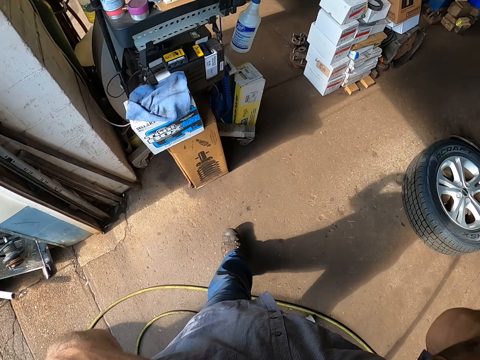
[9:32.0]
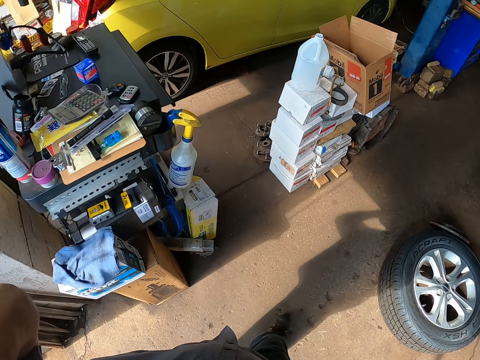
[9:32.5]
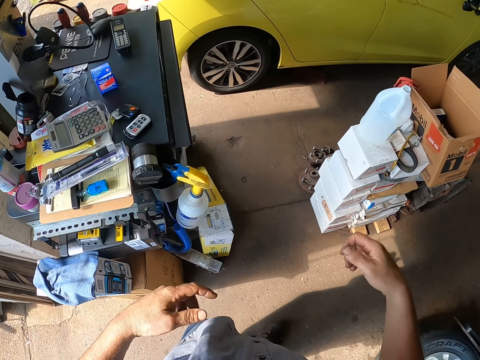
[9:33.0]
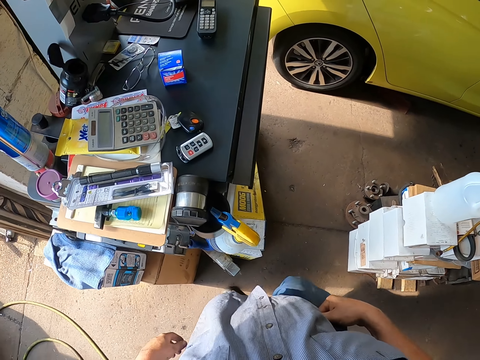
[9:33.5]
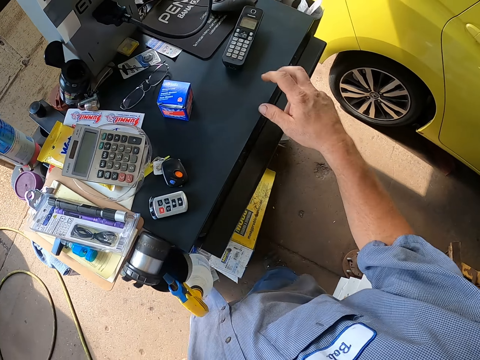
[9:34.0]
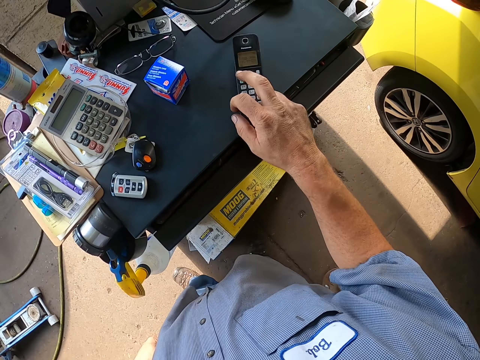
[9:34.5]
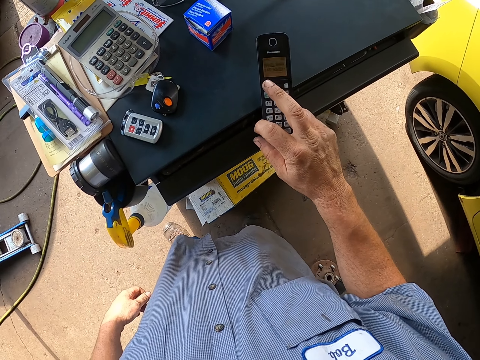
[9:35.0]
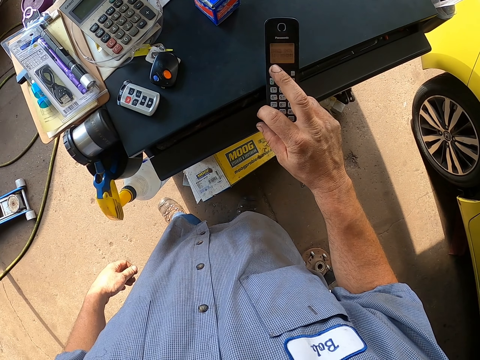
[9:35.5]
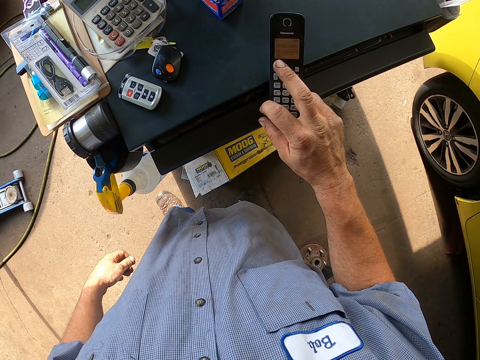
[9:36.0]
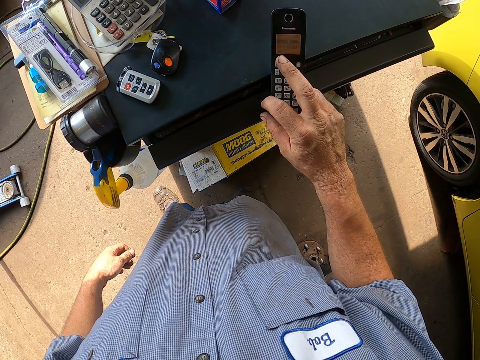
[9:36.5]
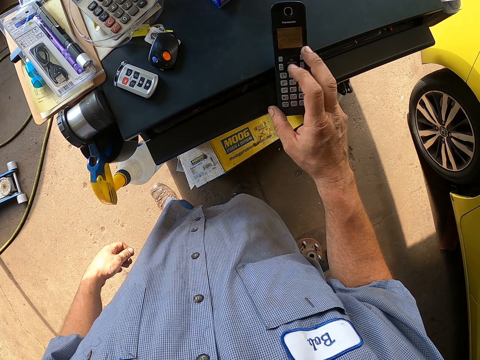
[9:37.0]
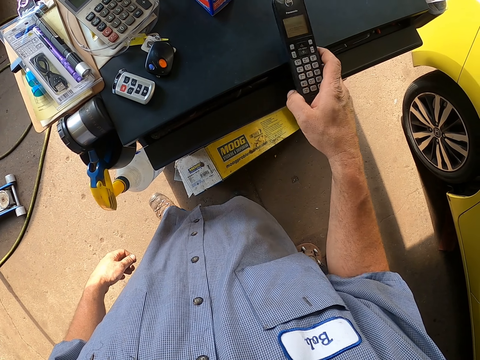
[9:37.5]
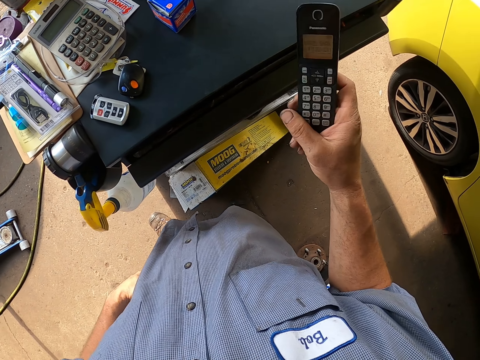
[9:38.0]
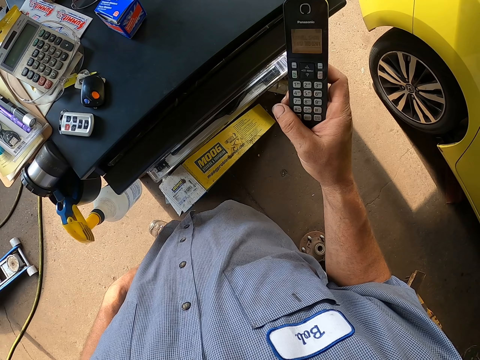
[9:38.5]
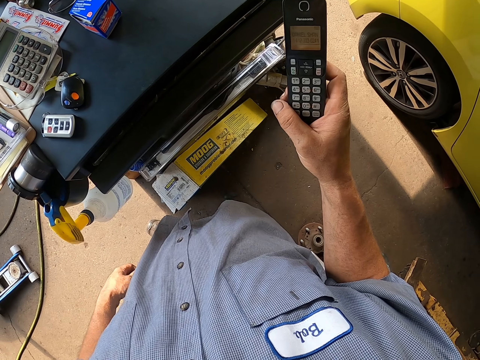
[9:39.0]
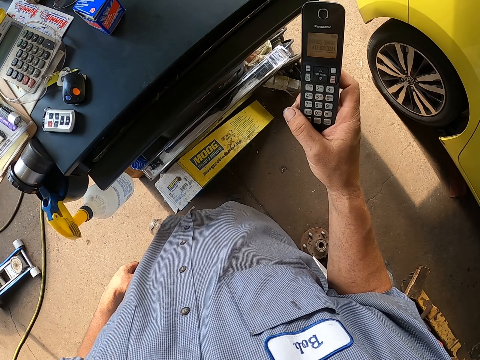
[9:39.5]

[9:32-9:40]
The camera wearer dials the phone.
